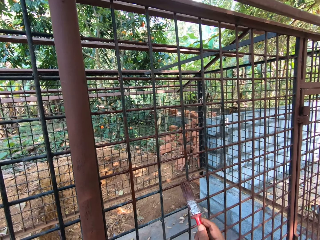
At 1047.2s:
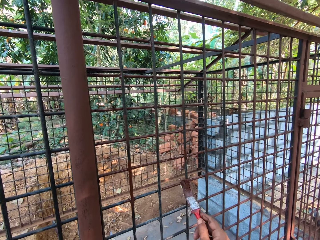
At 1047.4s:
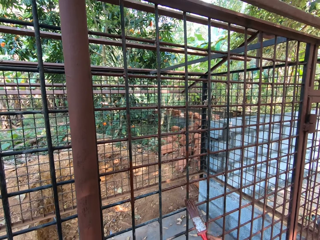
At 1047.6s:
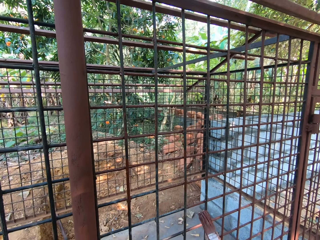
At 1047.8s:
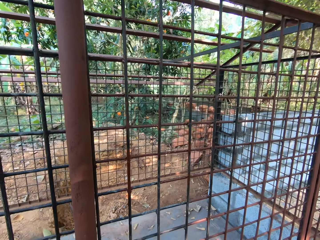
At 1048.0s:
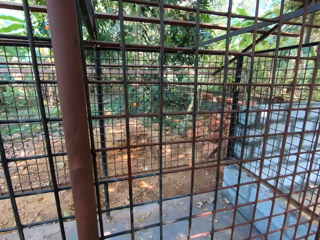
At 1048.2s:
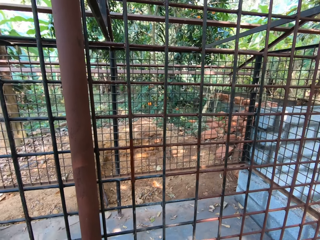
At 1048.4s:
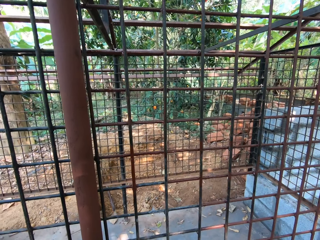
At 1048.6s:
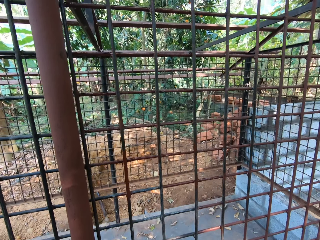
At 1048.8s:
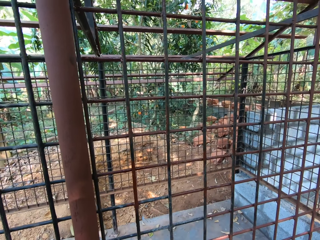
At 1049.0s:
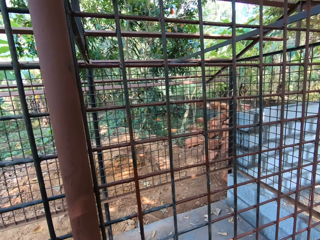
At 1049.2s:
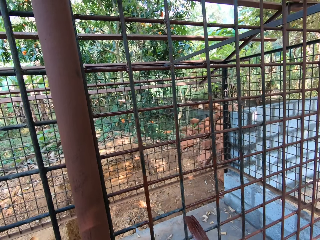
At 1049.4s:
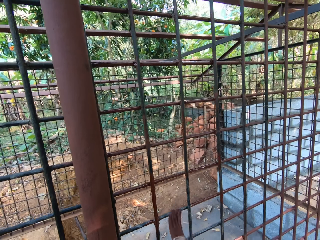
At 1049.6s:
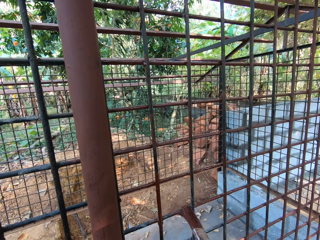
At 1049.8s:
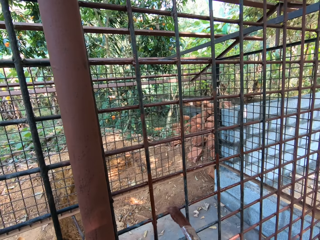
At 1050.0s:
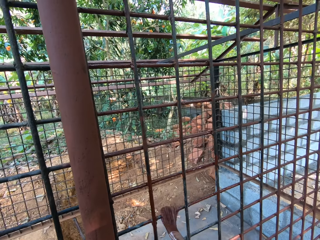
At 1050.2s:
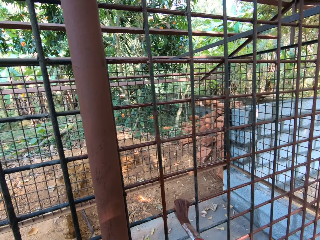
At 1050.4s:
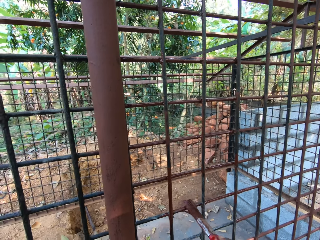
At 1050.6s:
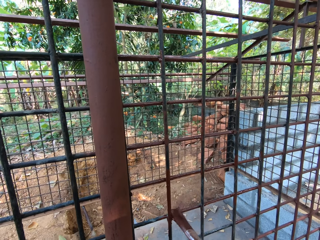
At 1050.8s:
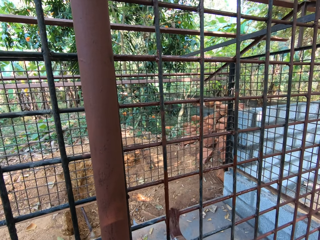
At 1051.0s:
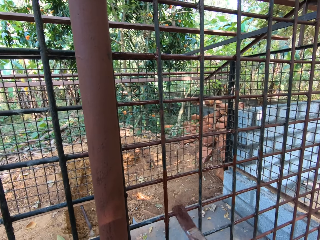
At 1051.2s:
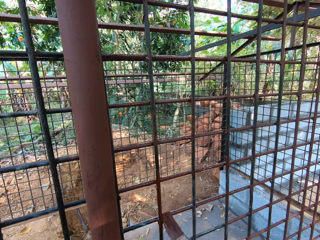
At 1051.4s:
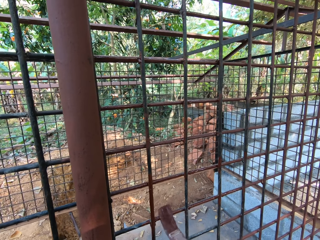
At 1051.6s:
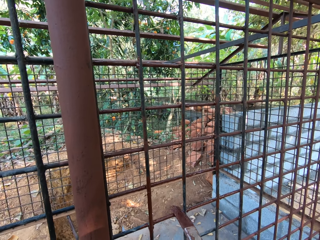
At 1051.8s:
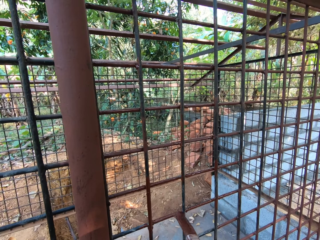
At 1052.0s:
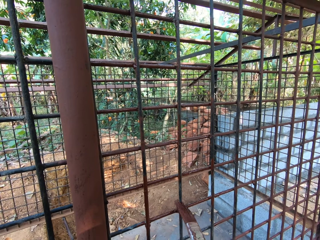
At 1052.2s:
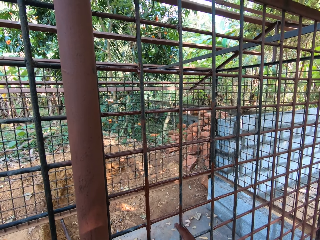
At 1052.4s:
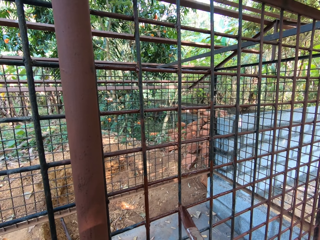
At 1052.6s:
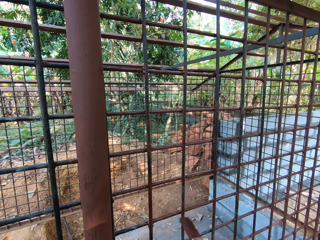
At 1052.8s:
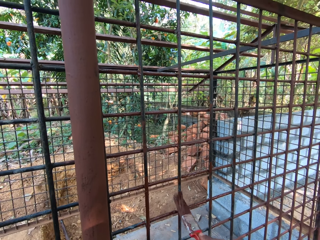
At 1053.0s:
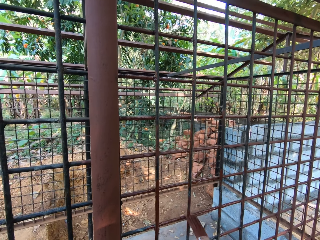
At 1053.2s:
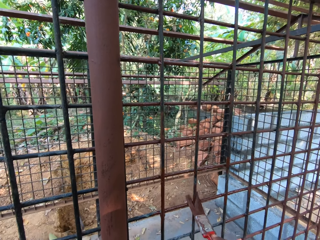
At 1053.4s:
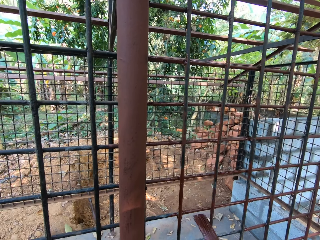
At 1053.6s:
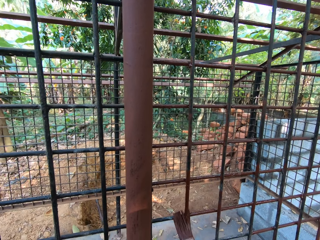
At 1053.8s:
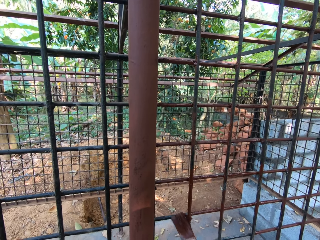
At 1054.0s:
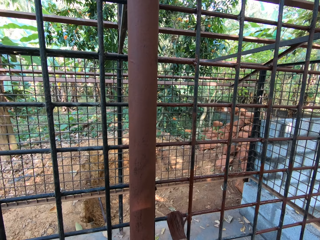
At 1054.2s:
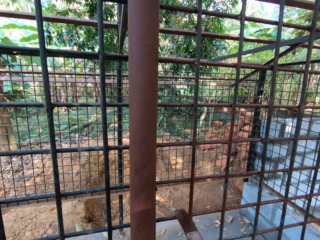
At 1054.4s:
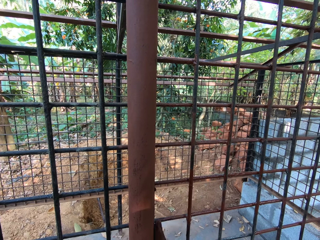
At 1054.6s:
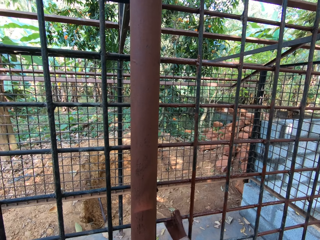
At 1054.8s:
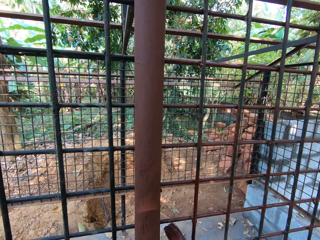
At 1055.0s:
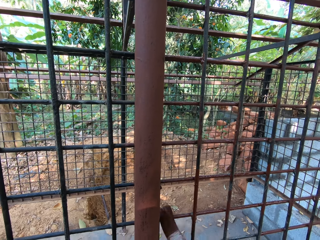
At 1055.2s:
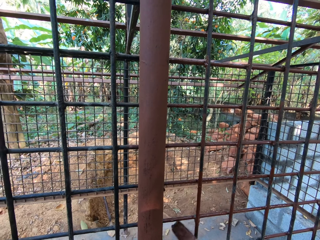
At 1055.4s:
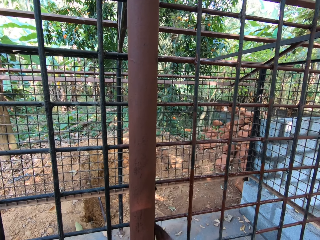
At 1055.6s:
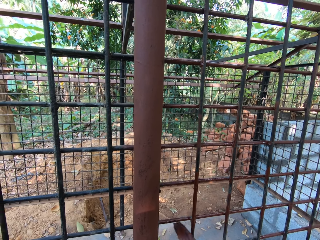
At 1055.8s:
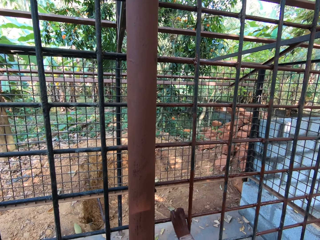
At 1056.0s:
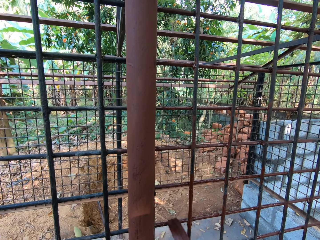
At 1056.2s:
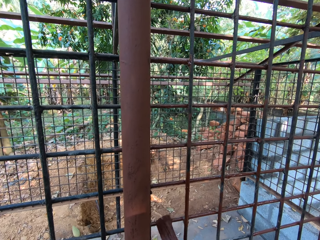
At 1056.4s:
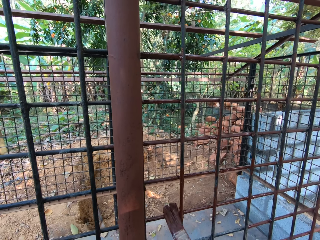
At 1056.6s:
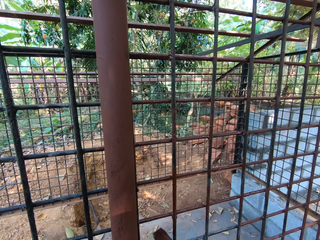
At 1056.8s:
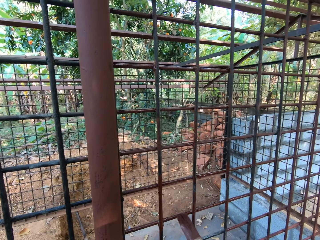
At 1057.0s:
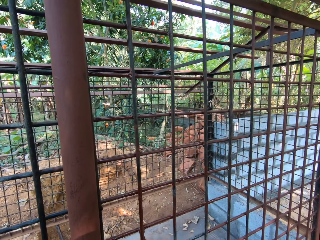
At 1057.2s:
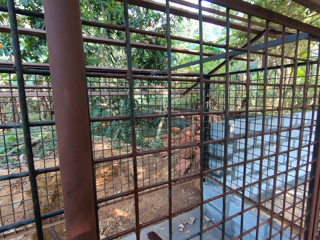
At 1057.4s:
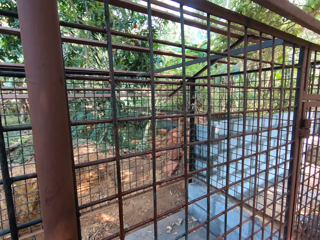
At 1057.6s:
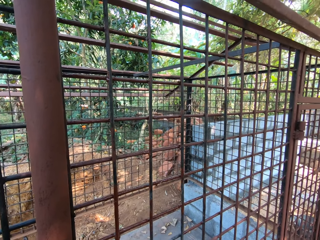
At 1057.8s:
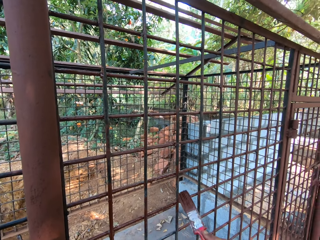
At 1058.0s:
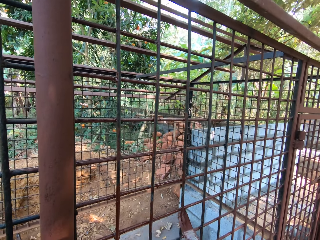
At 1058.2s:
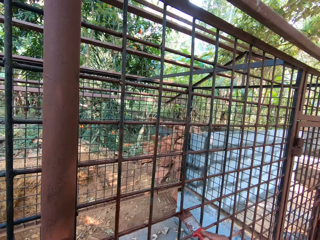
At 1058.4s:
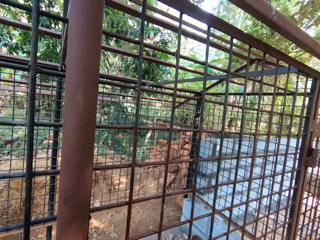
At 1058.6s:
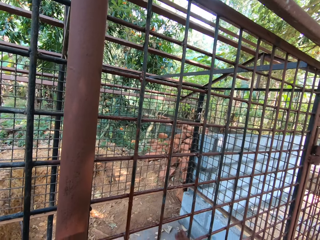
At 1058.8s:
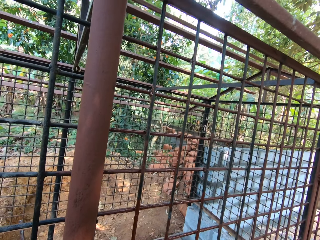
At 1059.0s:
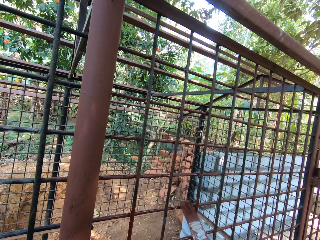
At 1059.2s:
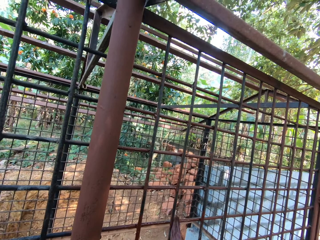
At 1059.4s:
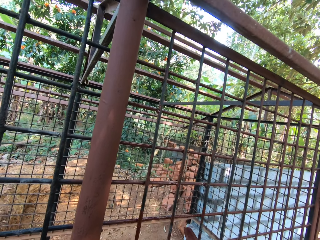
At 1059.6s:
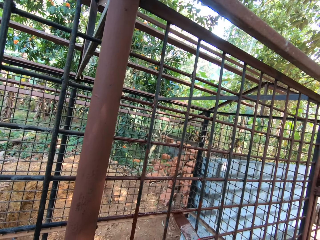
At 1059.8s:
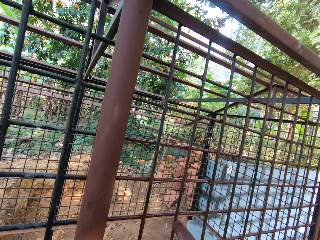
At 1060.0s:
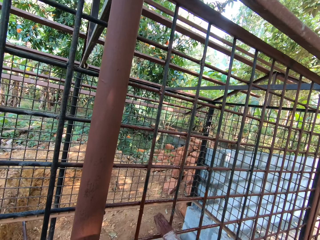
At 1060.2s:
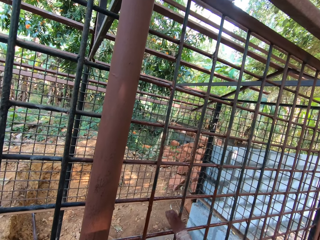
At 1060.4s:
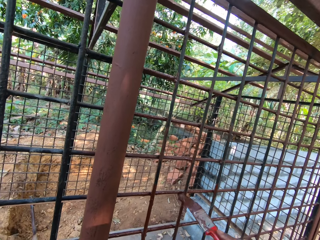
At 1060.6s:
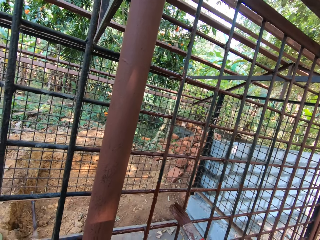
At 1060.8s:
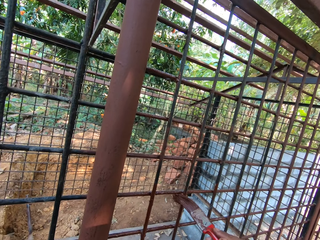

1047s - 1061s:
The camera wearer paints the mesh with a paintbrush. They interact with a man and another man.

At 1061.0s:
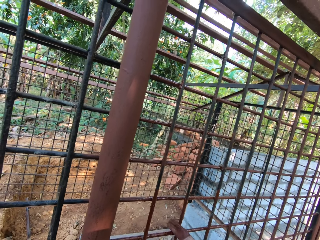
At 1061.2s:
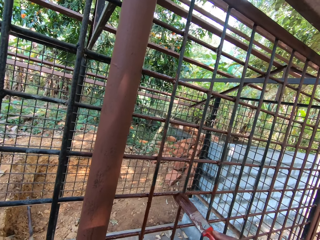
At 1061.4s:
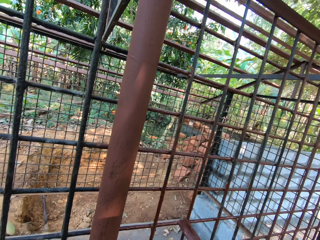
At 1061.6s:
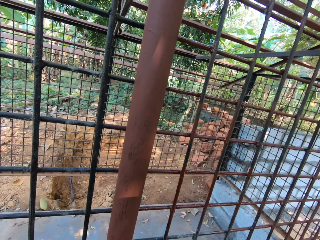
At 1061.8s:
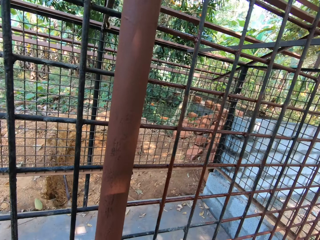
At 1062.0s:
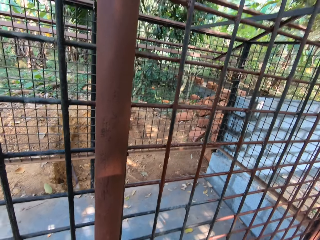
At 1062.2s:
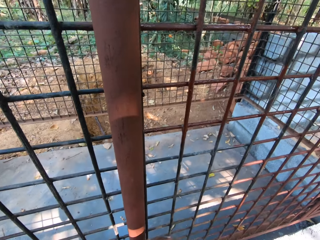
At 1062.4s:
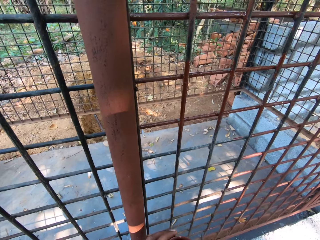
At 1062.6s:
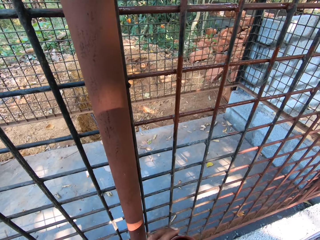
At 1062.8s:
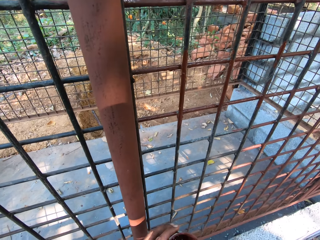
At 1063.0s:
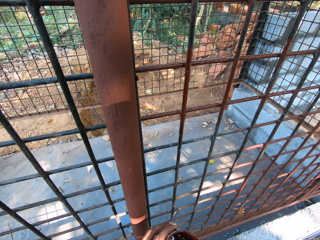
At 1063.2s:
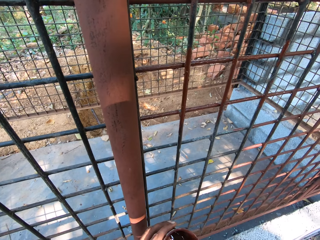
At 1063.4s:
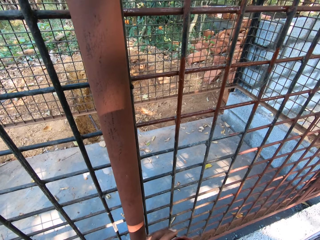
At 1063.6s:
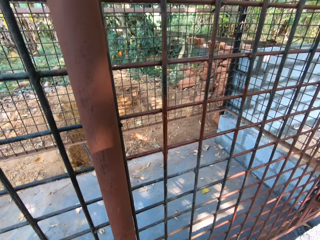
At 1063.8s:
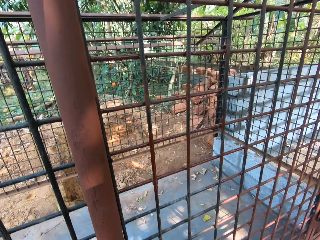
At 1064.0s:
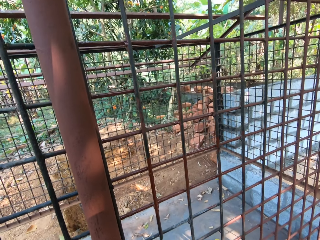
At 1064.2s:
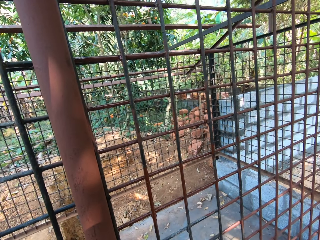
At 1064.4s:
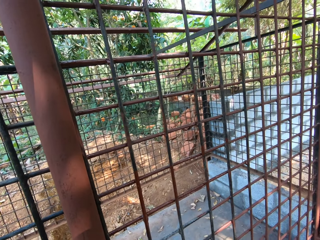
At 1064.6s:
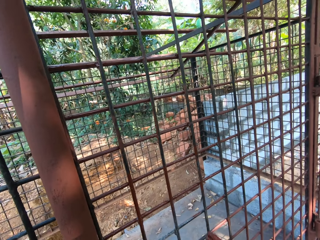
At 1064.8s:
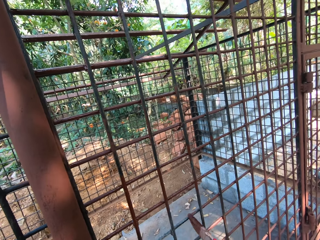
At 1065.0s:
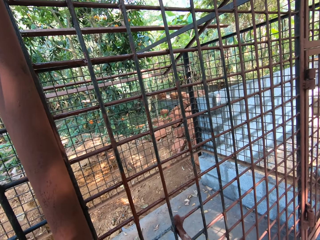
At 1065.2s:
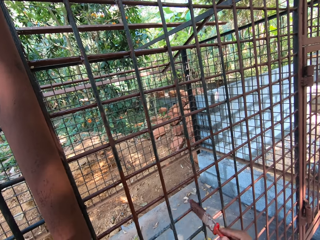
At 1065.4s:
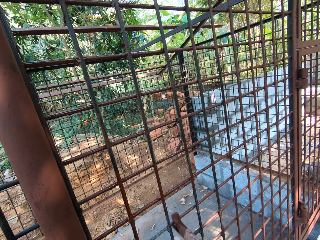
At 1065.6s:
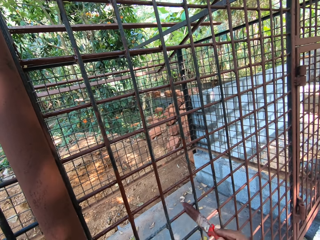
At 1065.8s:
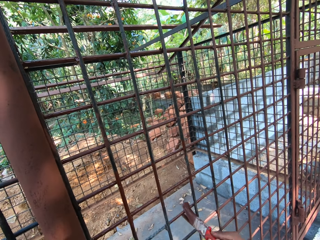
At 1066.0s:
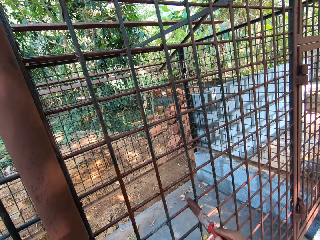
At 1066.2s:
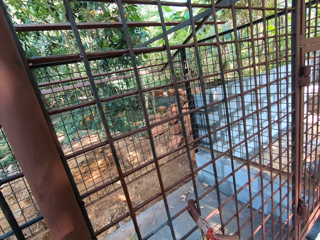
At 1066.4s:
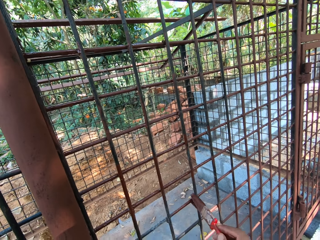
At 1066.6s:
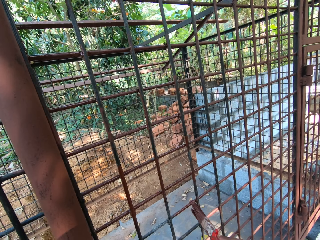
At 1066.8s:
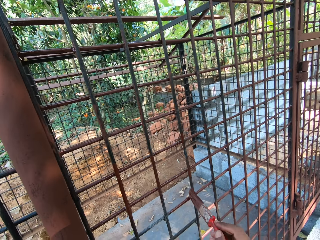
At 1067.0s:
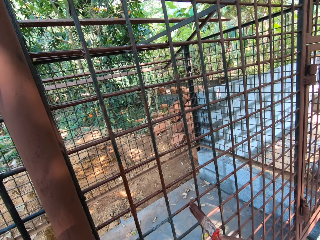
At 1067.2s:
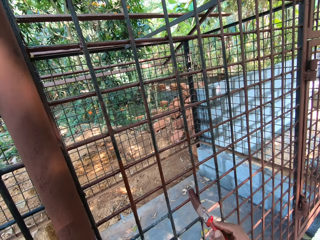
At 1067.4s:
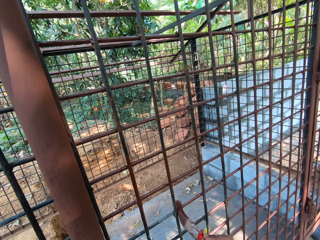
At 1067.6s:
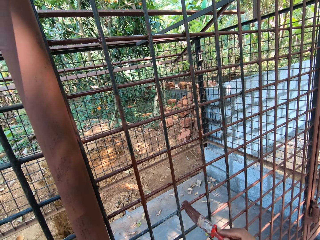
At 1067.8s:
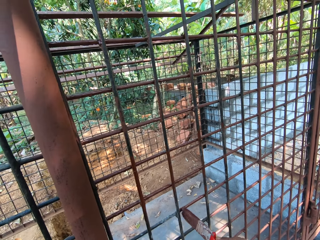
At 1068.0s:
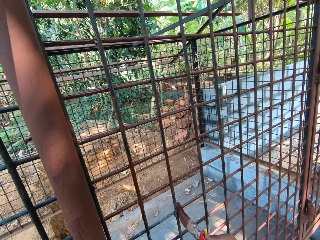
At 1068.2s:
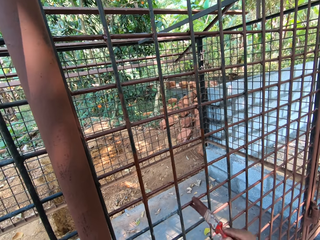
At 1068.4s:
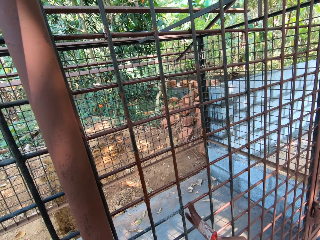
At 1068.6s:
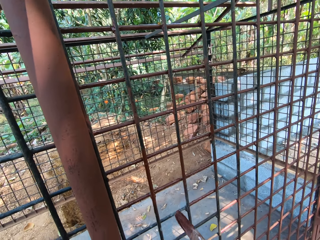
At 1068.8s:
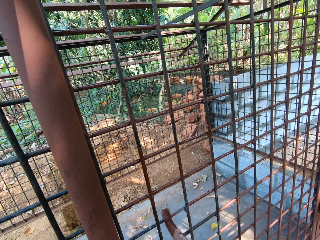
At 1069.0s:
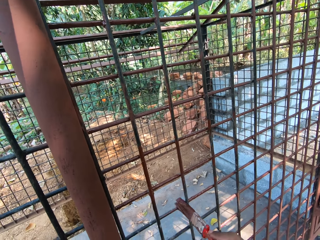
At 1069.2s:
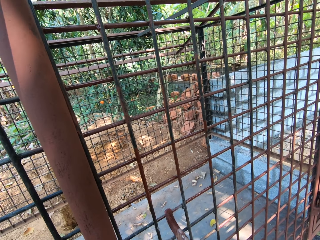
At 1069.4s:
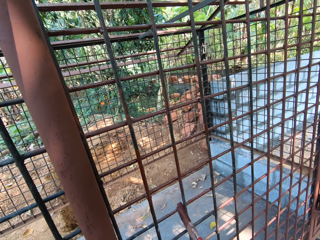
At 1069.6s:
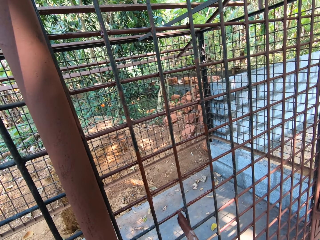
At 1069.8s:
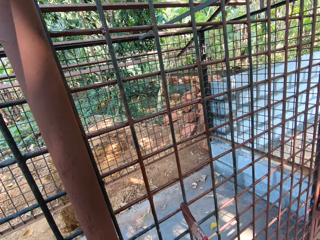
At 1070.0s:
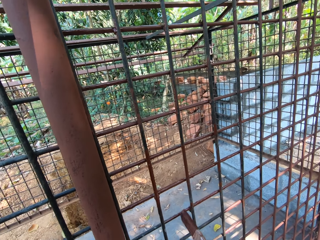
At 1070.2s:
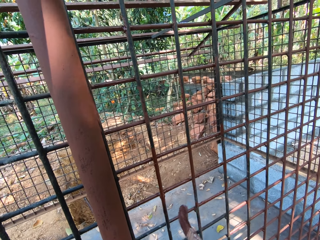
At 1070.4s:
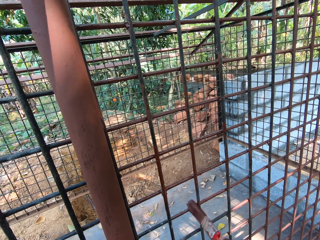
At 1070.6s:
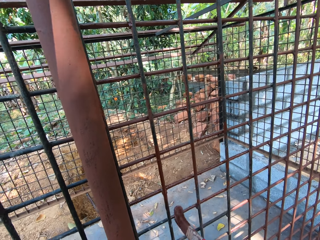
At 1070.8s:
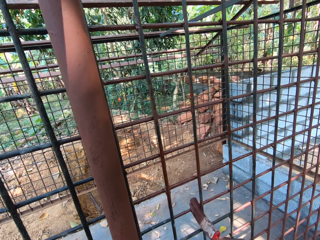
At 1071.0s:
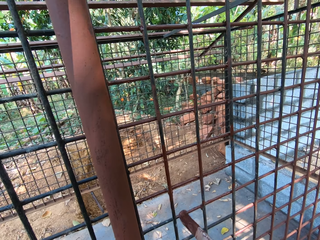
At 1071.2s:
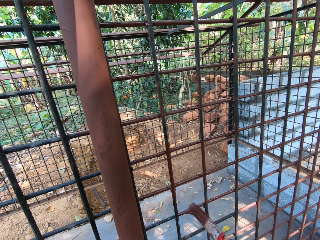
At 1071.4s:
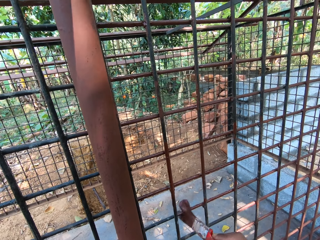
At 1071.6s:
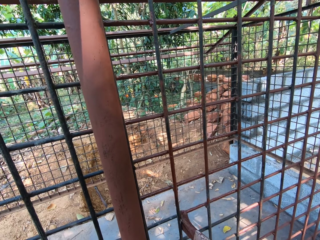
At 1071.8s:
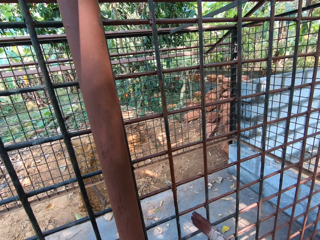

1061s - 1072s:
The camera wearer holds a paint can. He paints the cage with the paintbrush in his right hand.
